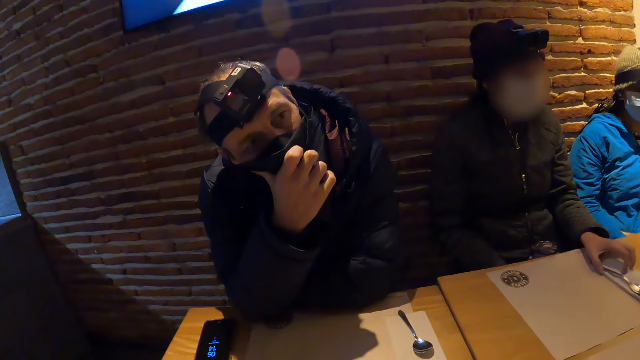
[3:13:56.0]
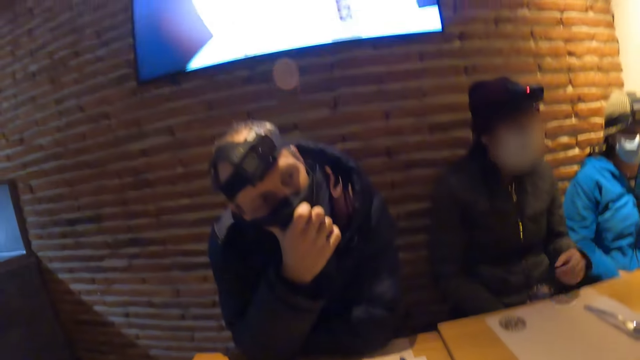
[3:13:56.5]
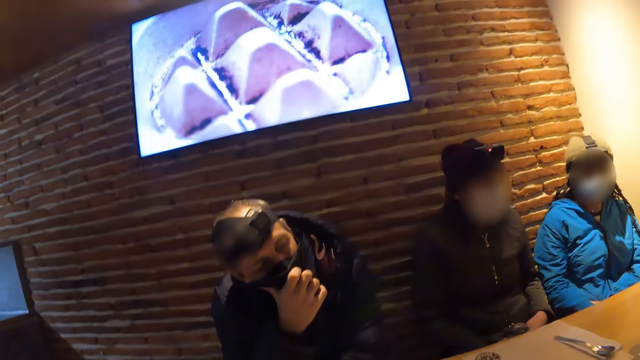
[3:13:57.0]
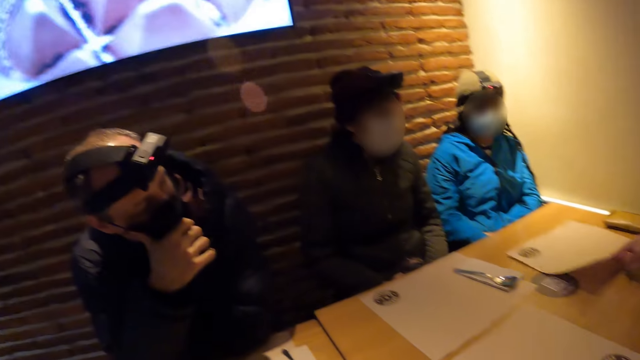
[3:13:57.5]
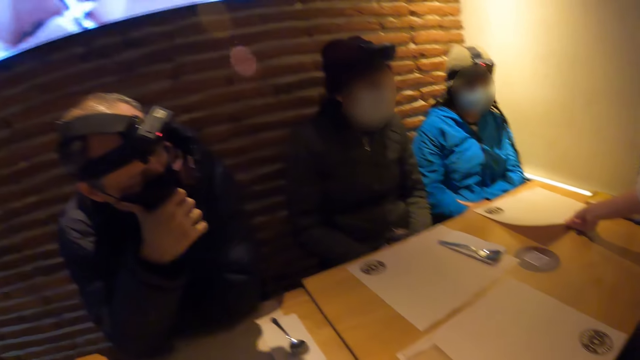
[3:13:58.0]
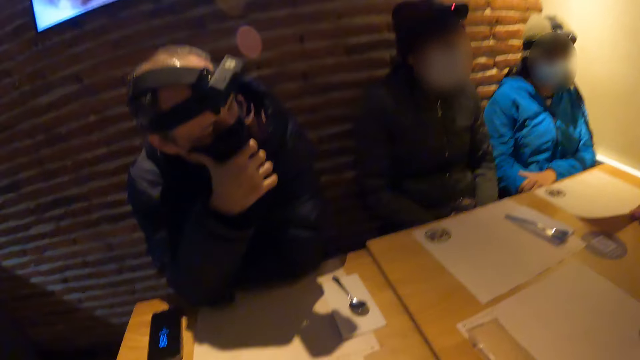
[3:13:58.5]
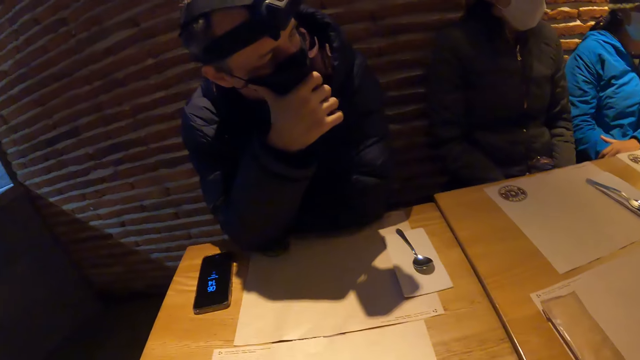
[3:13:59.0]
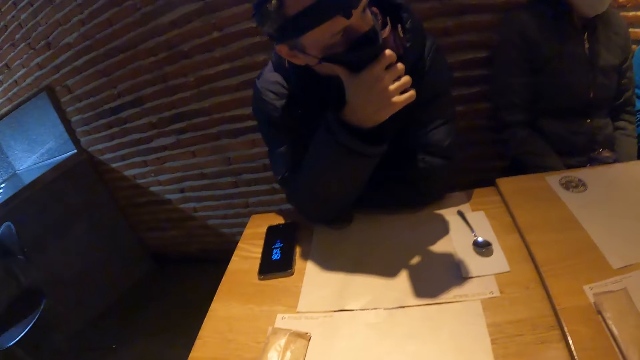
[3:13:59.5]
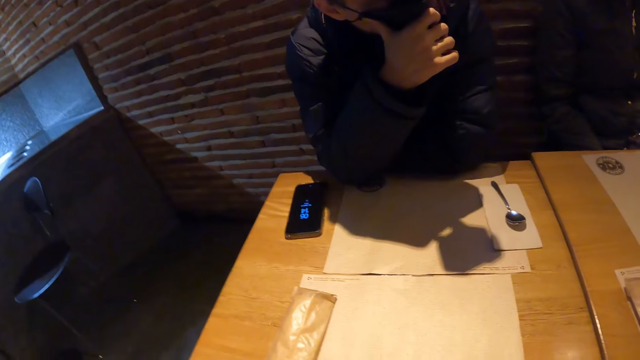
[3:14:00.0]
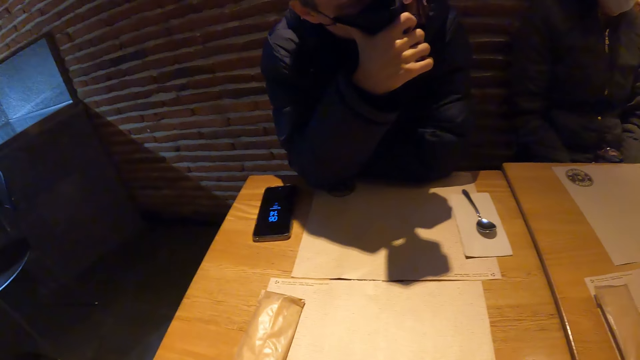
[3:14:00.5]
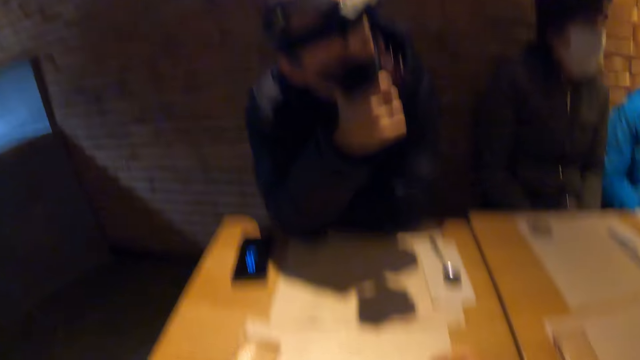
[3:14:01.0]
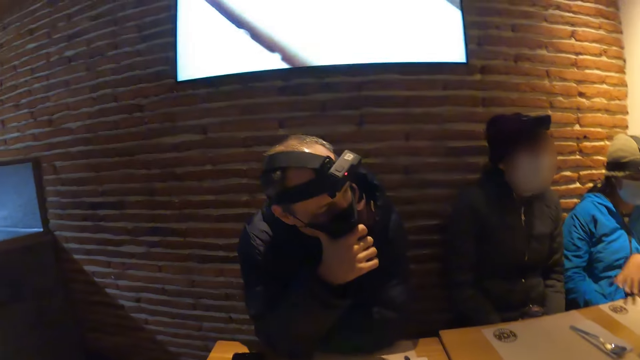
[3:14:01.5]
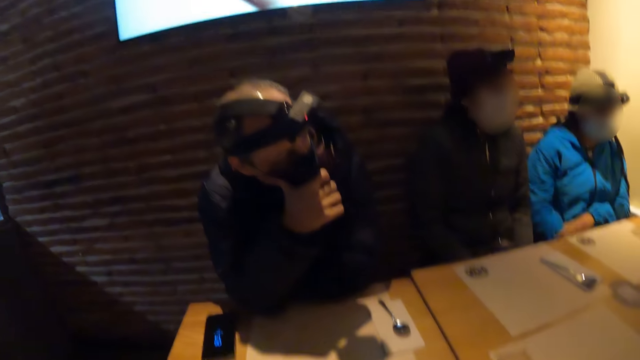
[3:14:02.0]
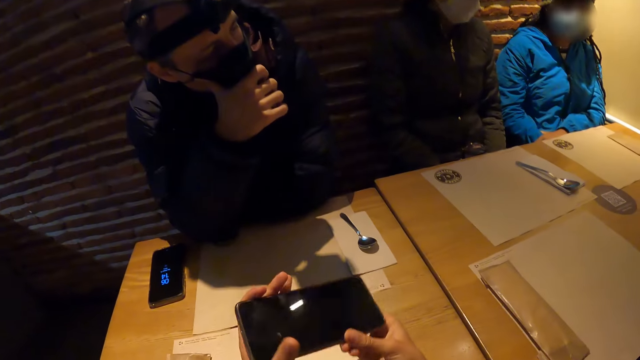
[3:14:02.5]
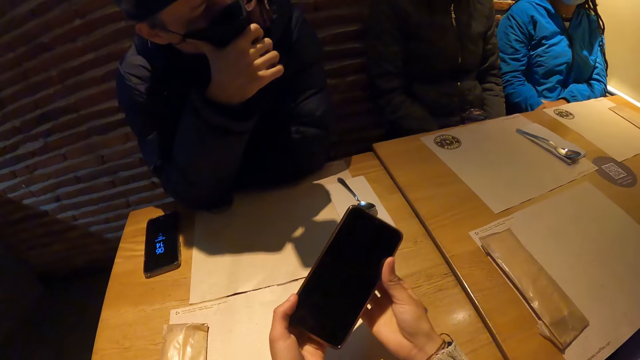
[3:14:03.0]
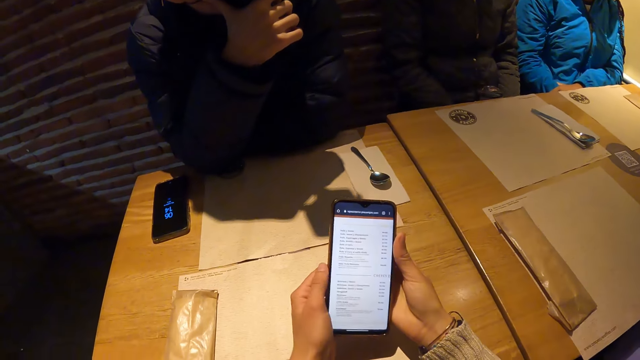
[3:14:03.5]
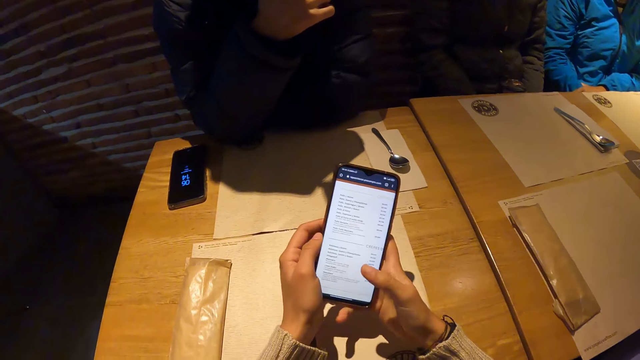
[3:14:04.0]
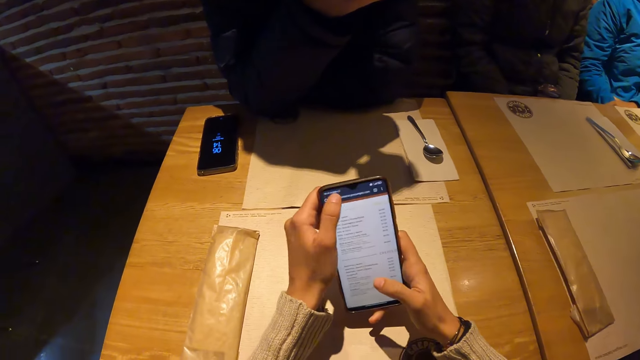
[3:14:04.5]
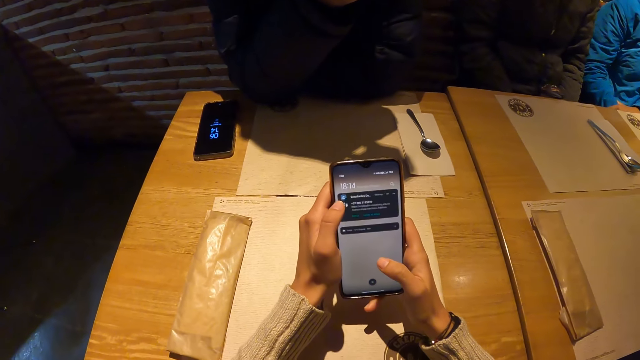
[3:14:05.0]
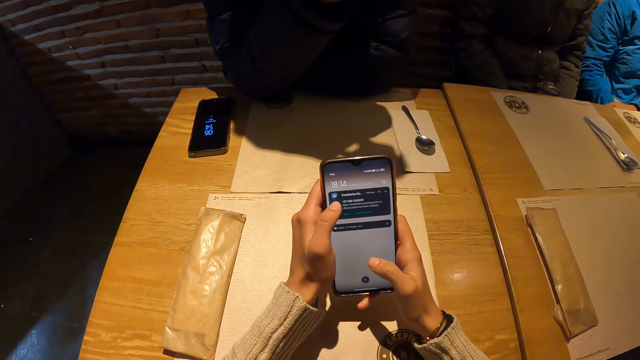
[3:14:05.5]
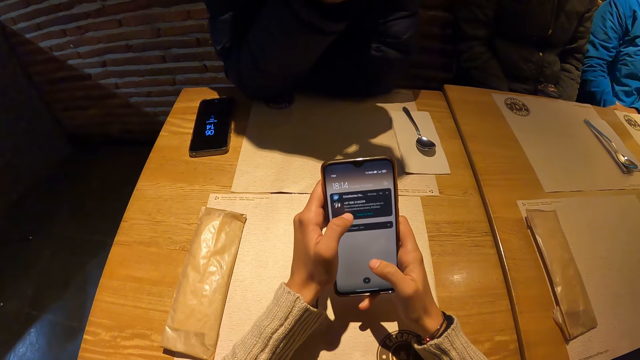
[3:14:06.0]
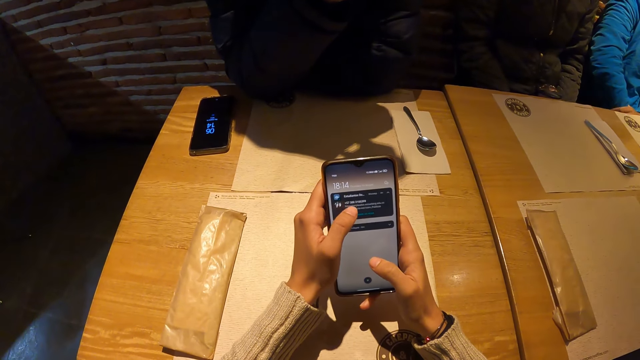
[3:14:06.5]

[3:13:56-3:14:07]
A woman places a paper on the table mat with her right hand. The camera wearer holds a phone with his hands. A person scrolls on the phone. The camera wearer operates the phone with his left hand.

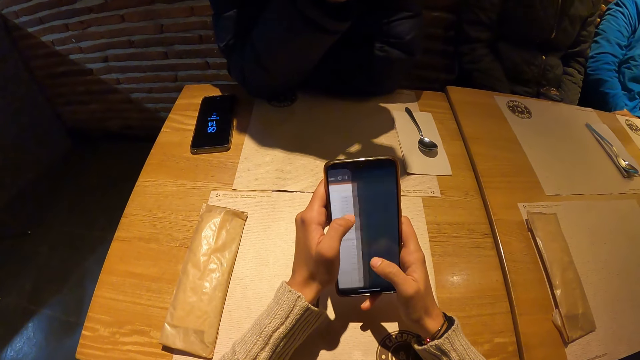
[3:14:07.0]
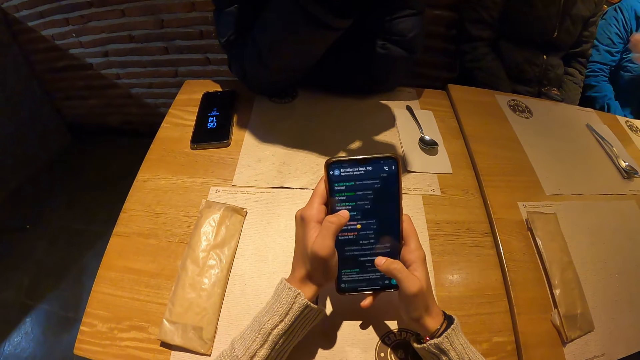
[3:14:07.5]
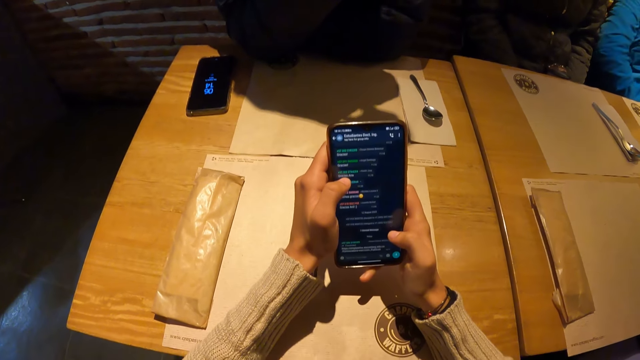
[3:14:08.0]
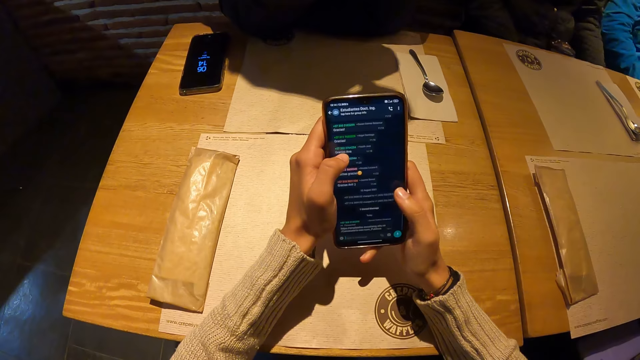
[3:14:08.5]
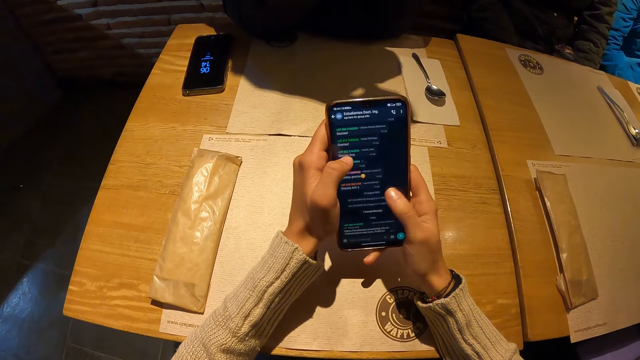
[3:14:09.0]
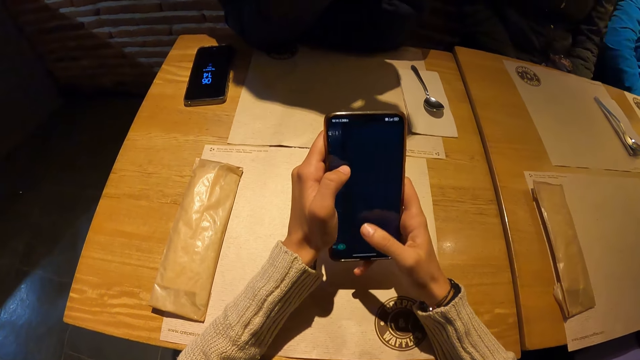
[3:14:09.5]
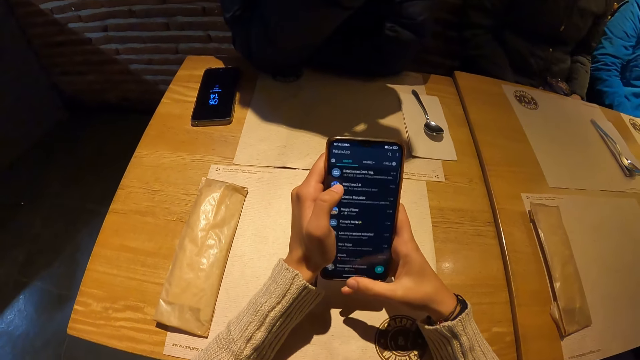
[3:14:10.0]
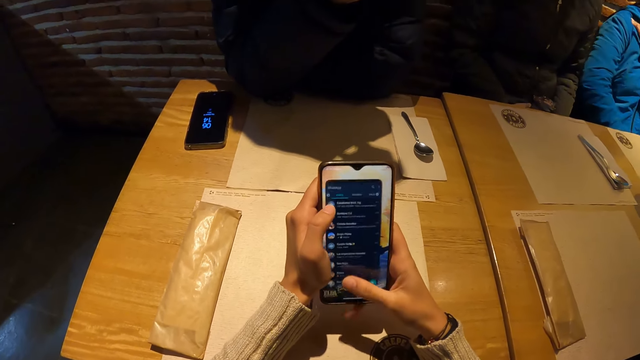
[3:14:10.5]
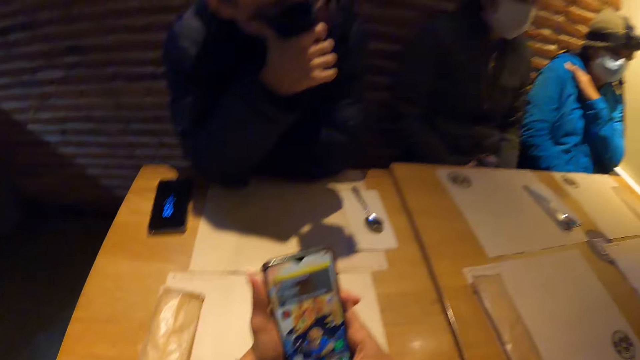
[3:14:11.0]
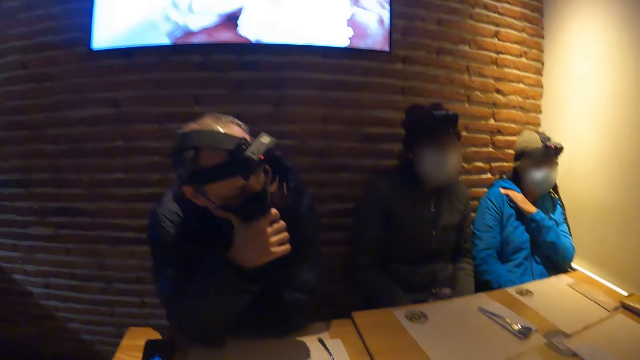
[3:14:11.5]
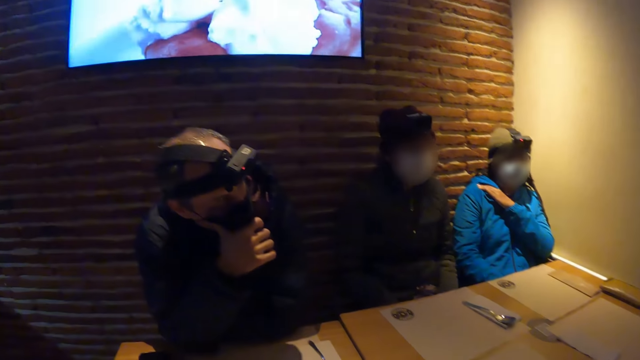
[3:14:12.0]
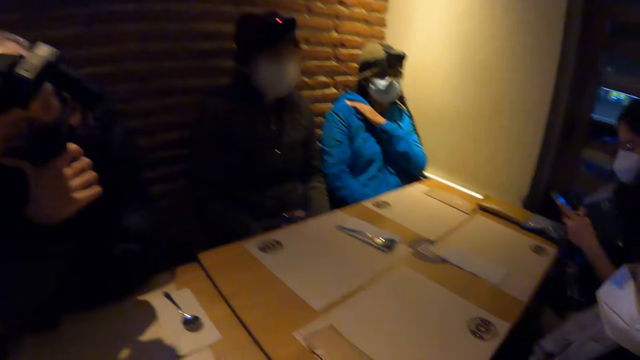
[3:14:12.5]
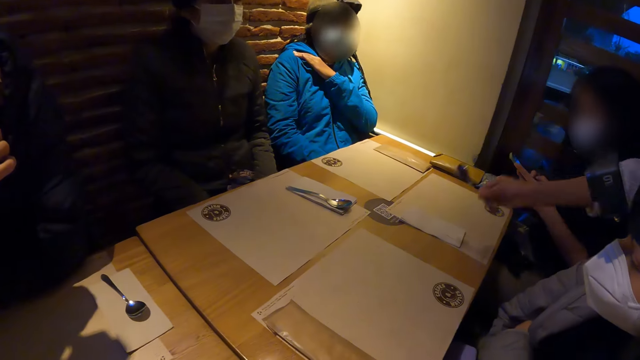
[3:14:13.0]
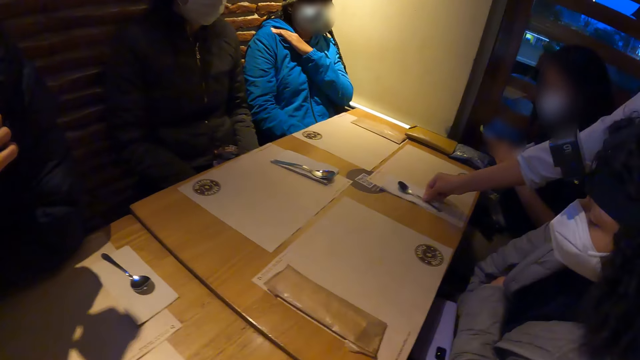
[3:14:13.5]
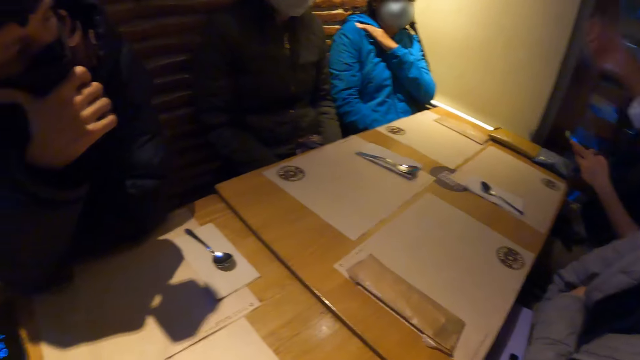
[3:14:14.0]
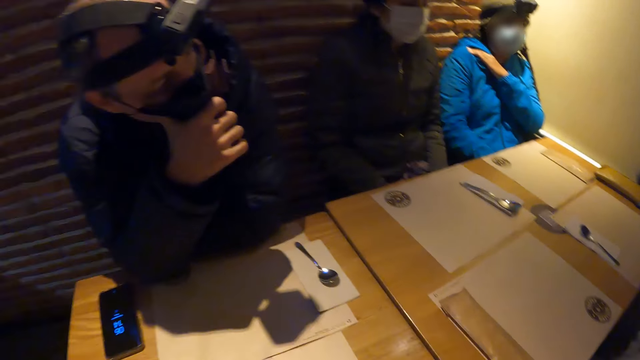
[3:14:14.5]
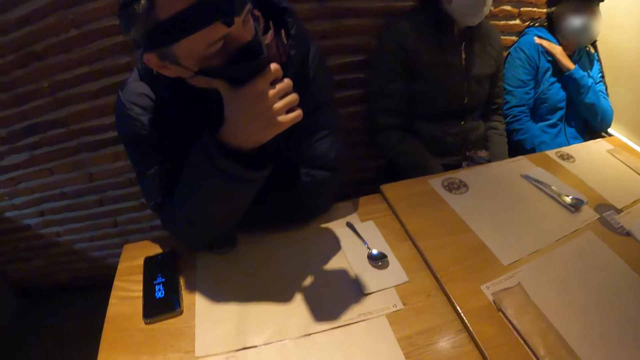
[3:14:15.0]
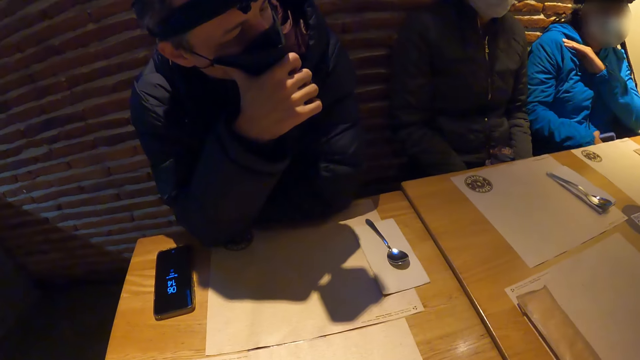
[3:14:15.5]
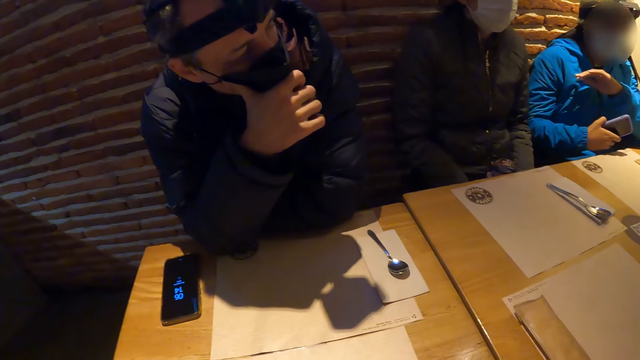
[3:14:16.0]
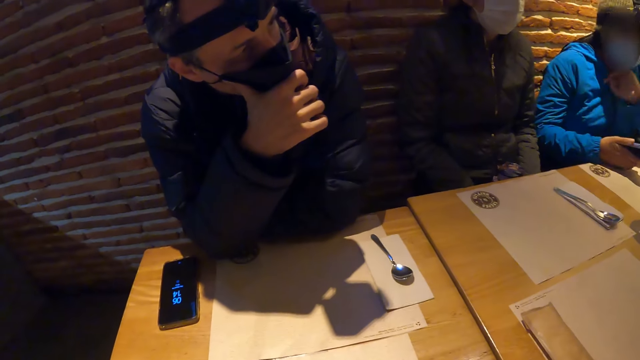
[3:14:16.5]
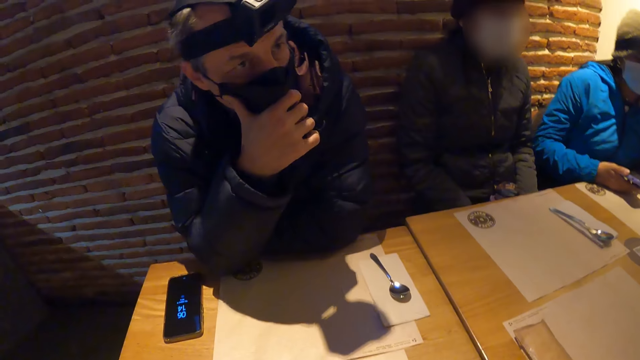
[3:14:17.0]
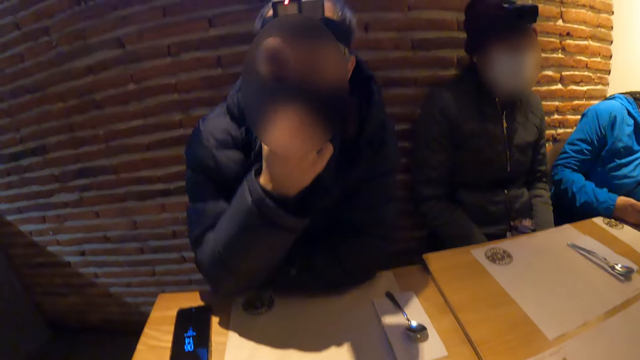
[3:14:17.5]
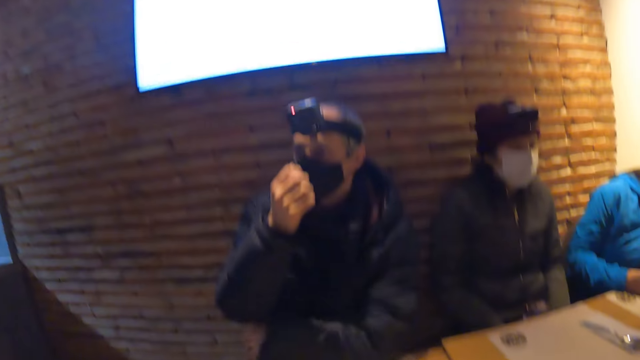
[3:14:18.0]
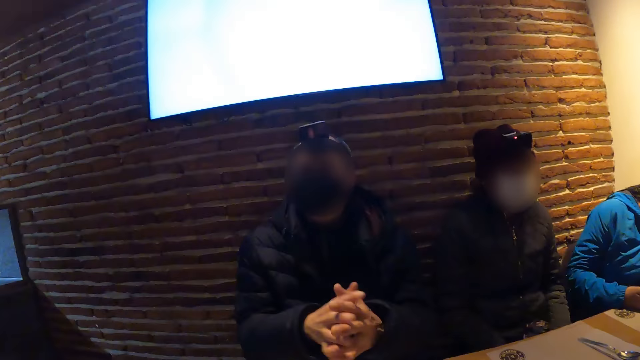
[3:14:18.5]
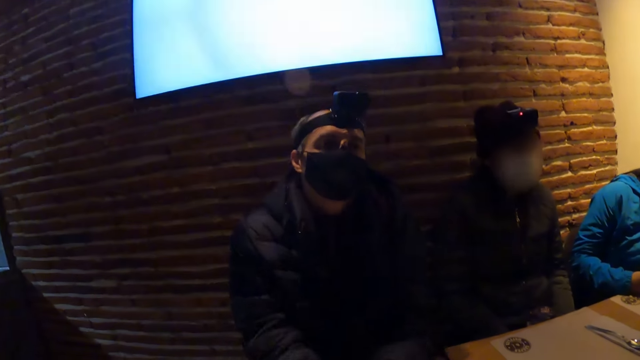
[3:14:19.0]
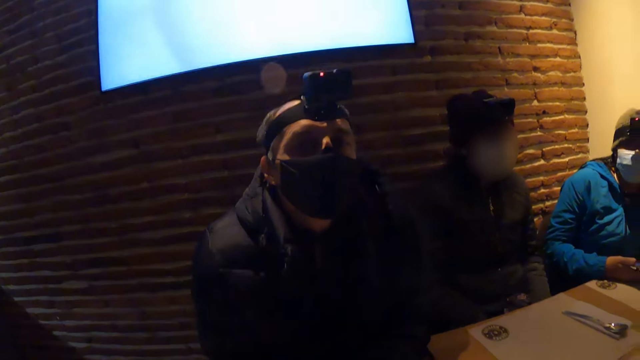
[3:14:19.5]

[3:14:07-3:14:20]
The camera wearer operates the phone with his right hand. A woman places a spoon on a napkin on the table with her right hand. The camera wearer watches television.
